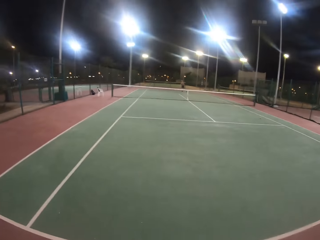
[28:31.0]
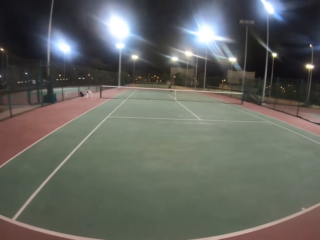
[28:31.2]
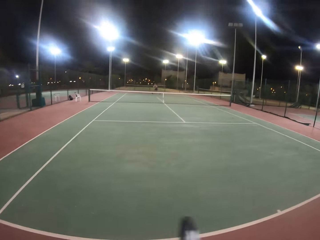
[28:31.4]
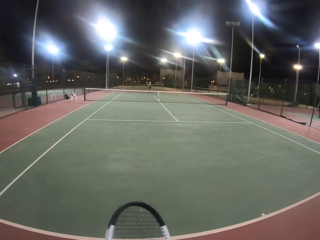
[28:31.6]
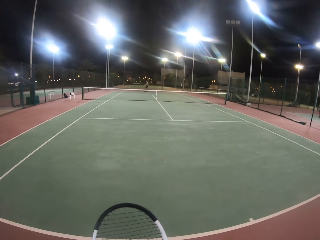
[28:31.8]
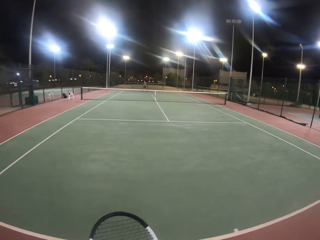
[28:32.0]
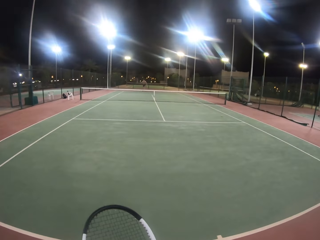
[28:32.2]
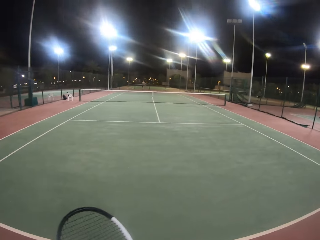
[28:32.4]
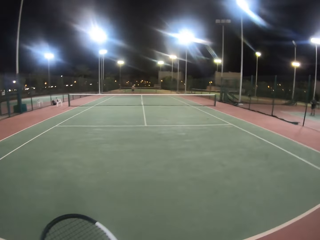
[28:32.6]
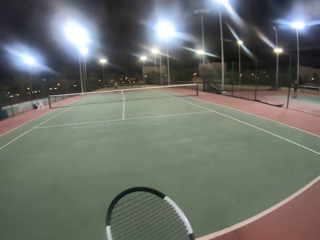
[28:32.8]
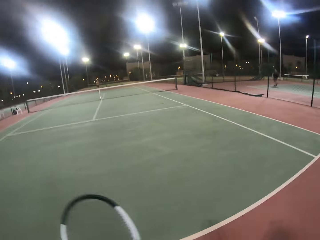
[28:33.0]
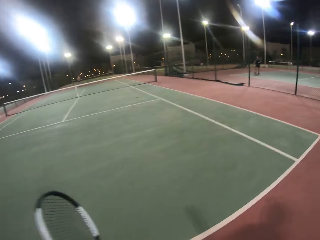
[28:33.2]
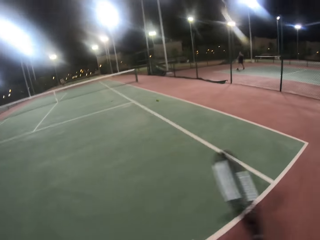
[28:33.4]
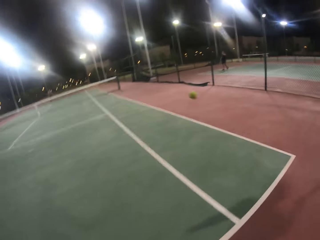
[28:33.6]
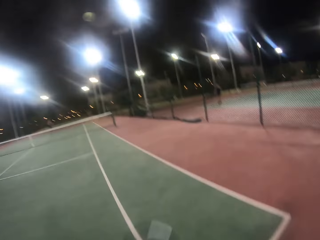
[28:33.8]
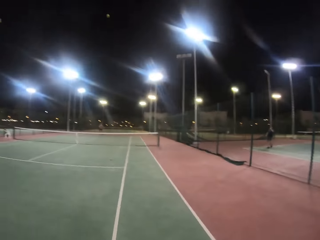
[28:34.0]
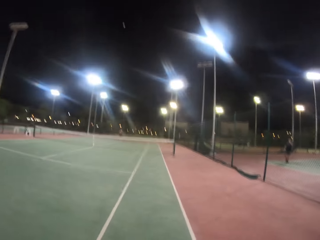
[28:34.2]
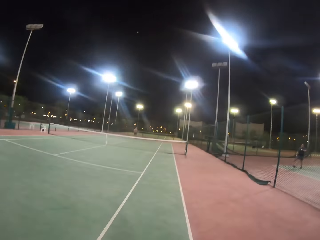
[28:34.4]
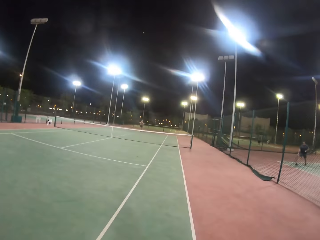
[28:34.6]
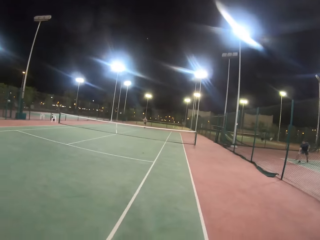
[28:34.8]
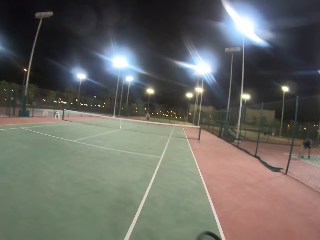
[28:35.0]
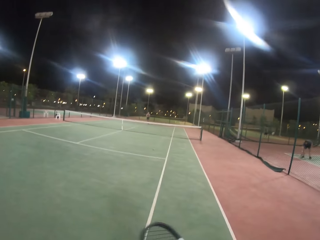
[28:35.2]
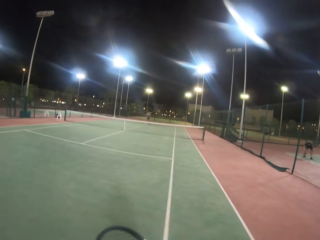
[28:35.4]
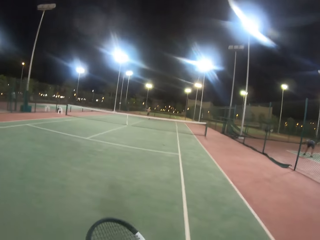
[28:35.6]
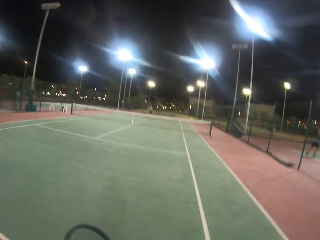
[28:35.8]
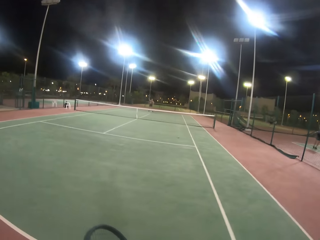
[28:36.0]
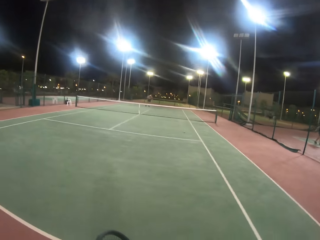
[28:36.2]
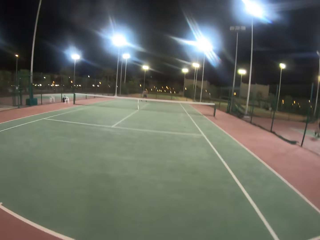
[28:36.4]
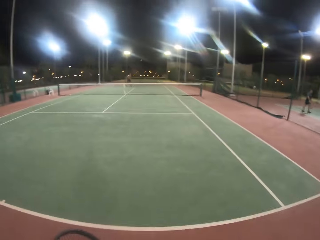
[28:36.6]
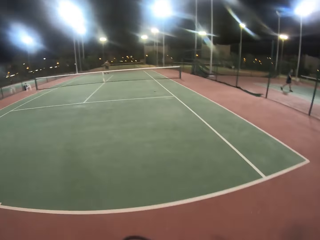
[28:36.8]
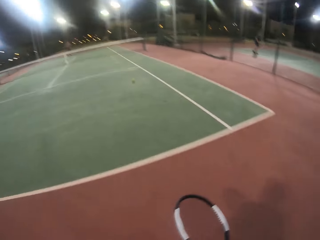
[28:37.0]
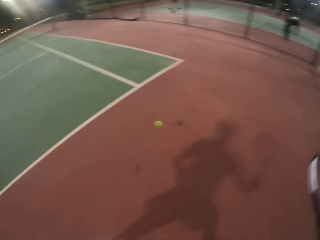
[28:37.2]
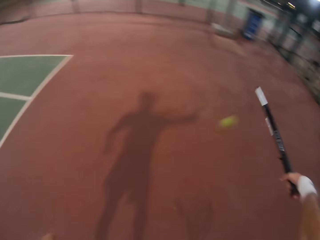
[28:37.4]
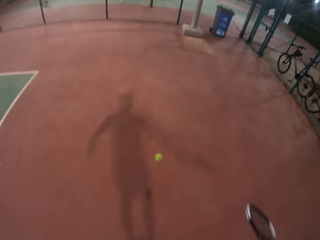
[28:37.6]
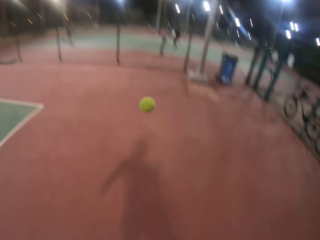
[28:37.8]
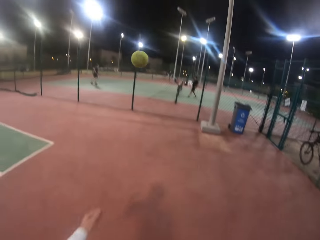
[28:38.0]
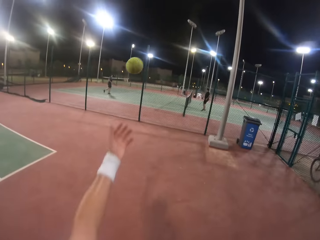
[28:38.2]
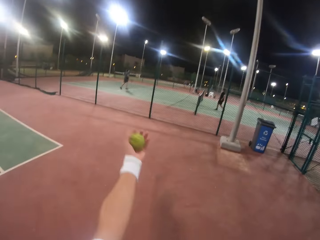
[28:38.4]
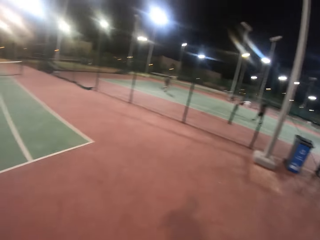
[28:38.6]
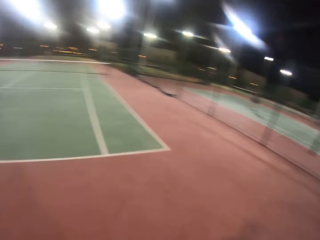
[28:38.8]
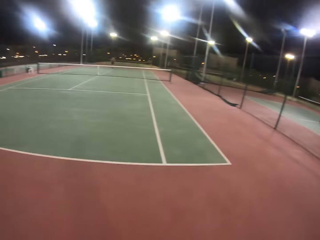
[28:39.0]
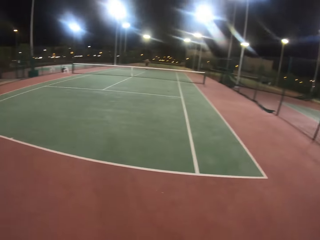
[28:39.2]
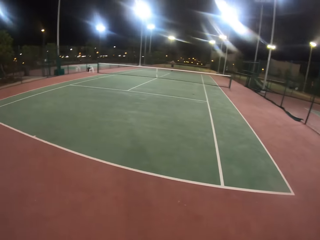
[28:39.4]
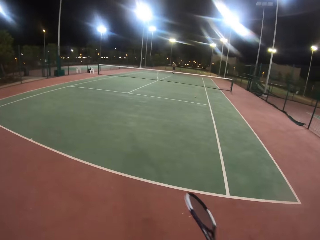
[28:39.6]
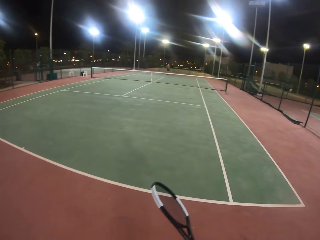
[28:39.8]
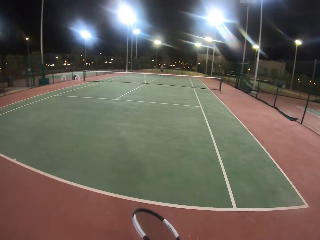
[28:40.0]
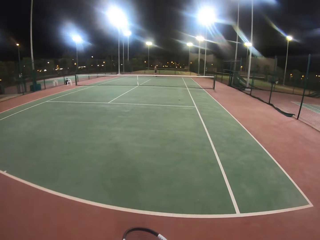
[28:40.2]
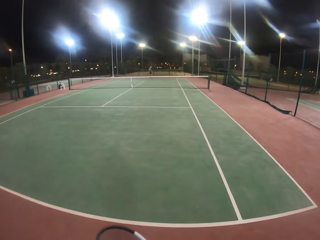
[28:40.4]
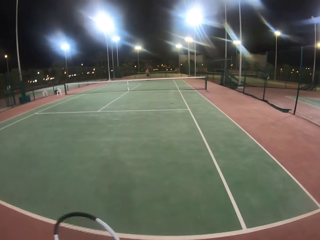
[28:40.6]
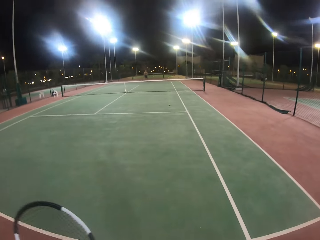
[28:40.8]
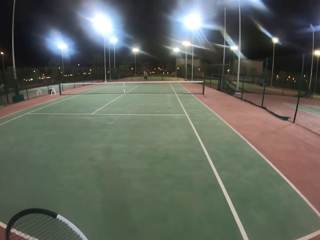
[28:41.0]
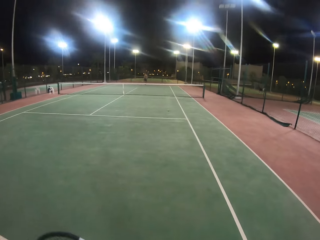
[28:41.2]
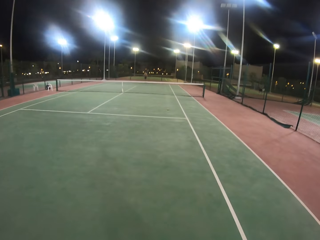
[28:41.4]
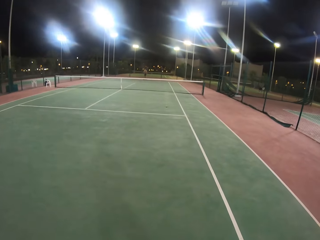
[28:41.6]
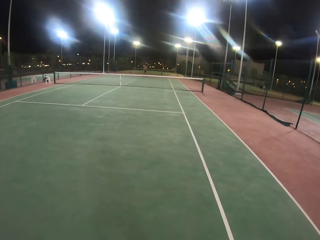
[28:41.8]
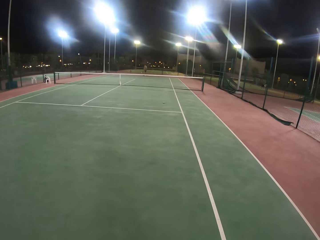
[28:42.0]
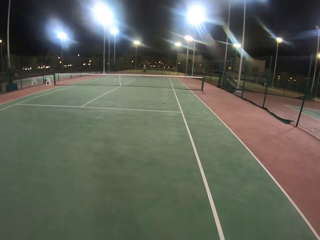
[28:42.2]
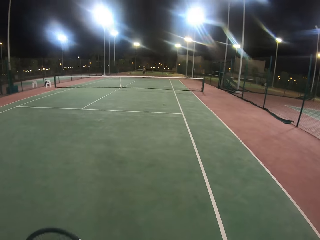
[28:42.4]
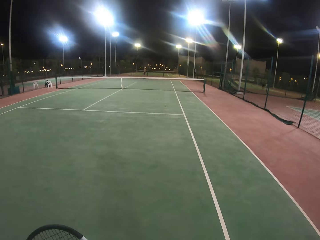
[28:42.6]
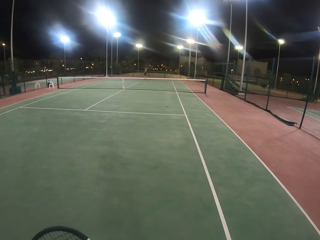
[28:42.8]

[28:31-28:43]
The camera wearer hits the ball with the racket. A man hits the ball with the racket. The camera wearer hits the ball with the racket. The man hits the ball with the racket. The camera wearer hits the ball with the racket. They catch the ball. They pick up the ball with the left hand. They look around.

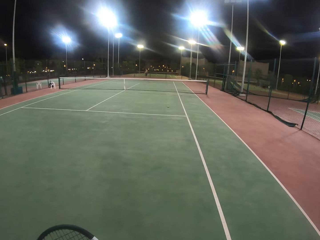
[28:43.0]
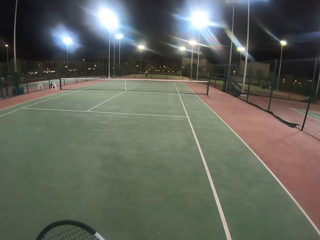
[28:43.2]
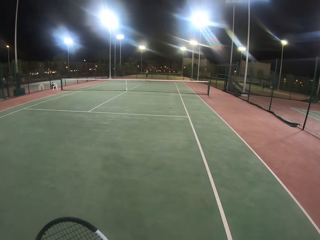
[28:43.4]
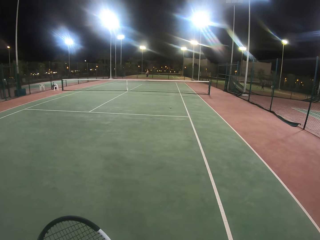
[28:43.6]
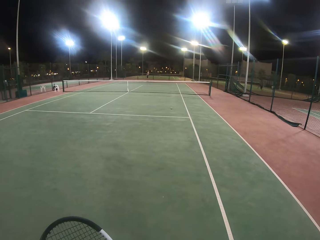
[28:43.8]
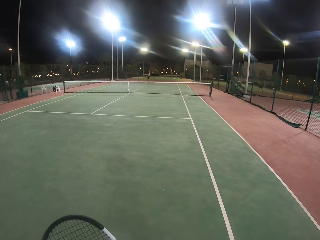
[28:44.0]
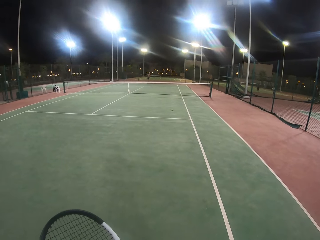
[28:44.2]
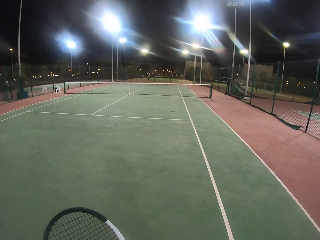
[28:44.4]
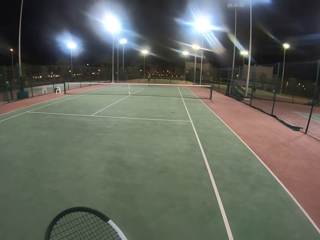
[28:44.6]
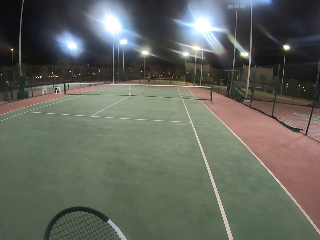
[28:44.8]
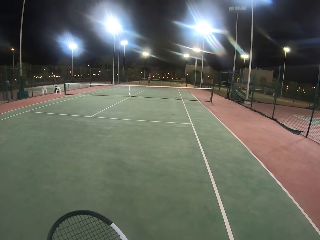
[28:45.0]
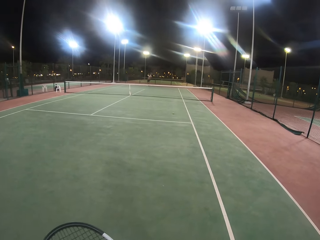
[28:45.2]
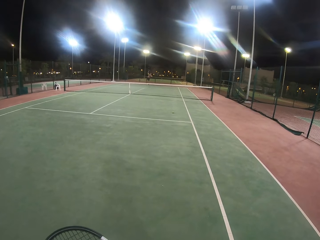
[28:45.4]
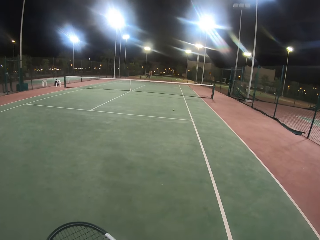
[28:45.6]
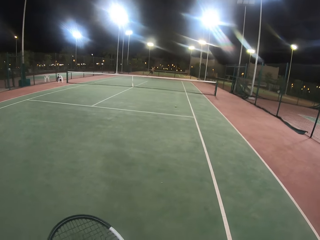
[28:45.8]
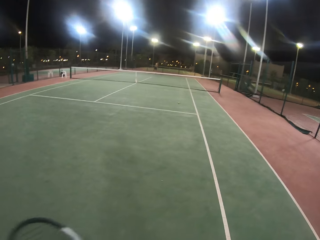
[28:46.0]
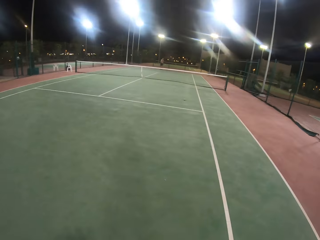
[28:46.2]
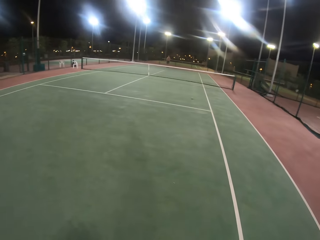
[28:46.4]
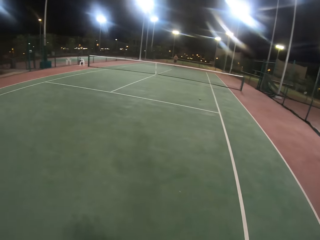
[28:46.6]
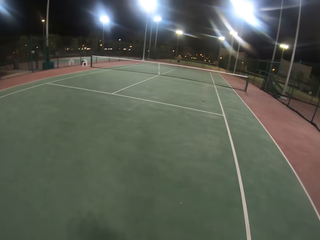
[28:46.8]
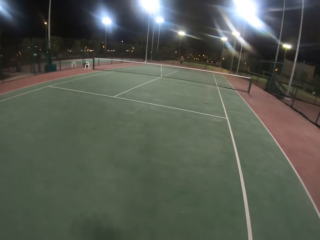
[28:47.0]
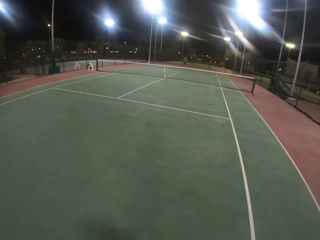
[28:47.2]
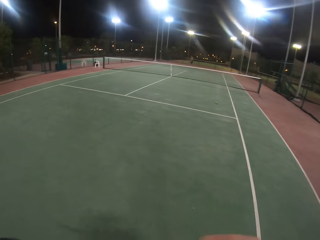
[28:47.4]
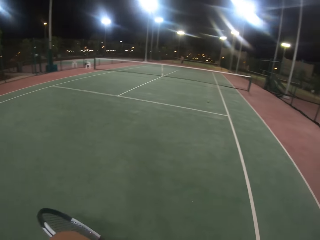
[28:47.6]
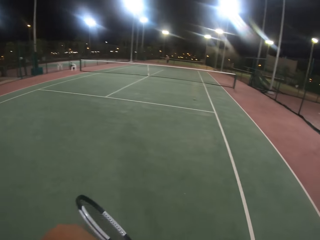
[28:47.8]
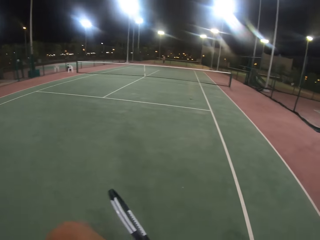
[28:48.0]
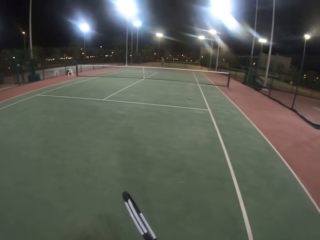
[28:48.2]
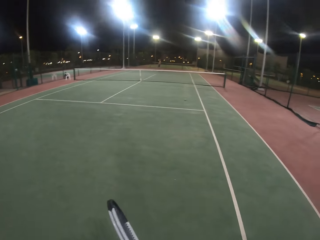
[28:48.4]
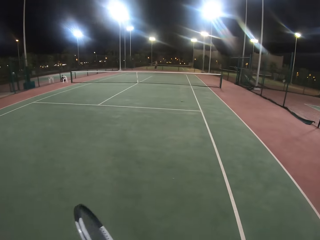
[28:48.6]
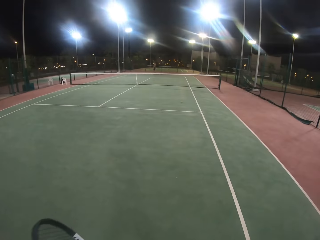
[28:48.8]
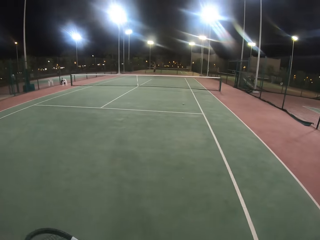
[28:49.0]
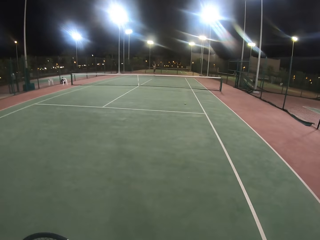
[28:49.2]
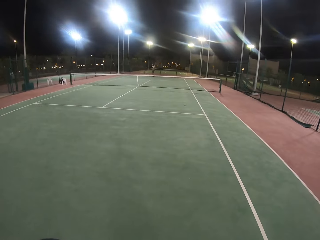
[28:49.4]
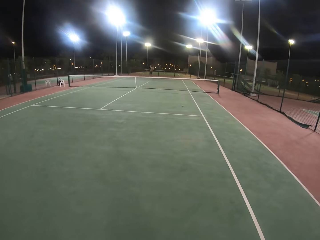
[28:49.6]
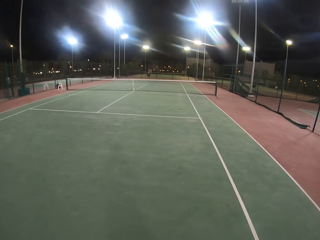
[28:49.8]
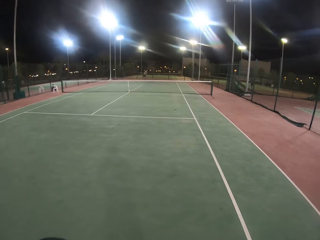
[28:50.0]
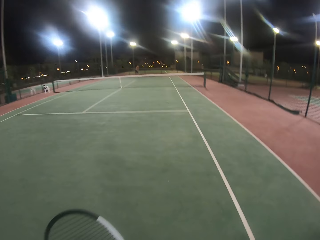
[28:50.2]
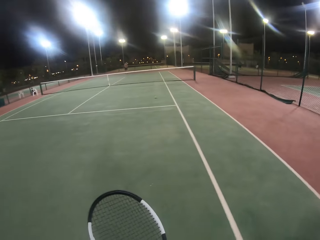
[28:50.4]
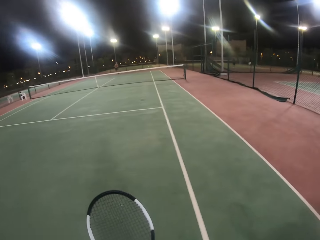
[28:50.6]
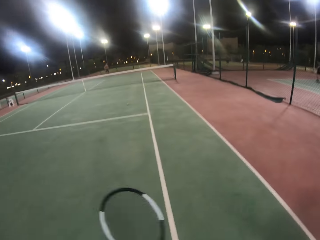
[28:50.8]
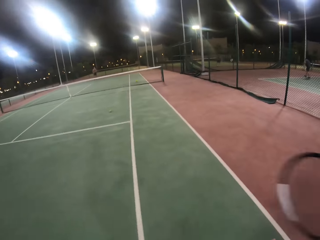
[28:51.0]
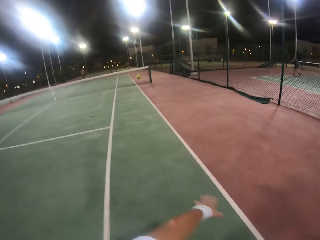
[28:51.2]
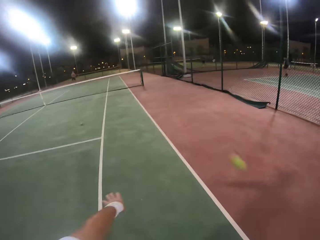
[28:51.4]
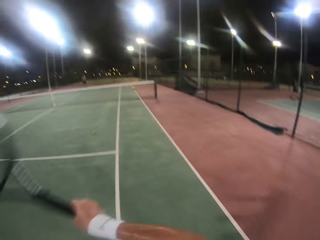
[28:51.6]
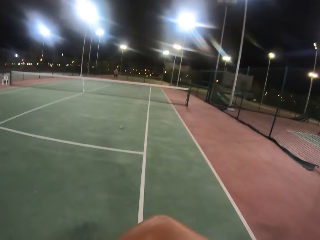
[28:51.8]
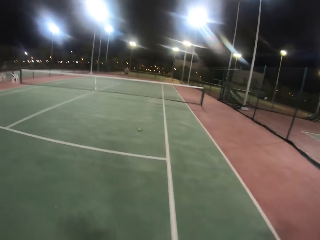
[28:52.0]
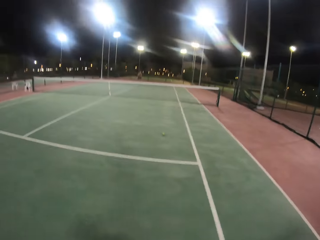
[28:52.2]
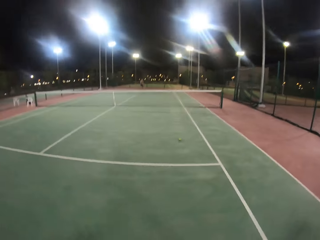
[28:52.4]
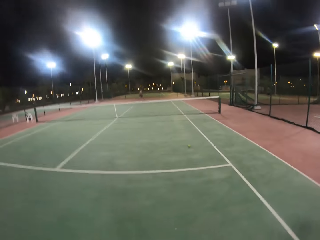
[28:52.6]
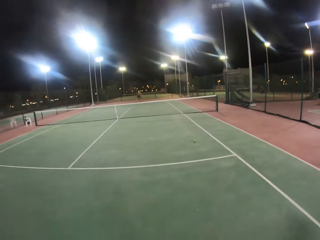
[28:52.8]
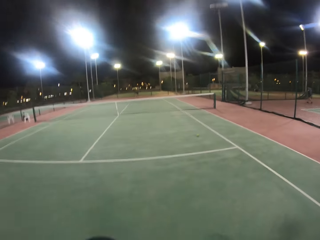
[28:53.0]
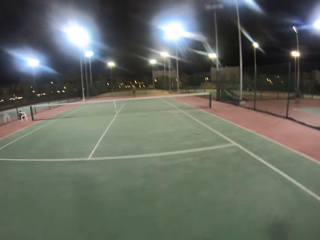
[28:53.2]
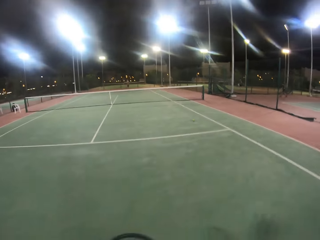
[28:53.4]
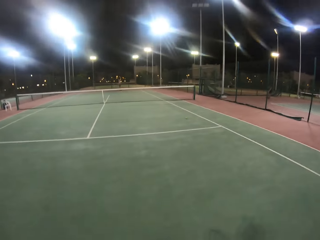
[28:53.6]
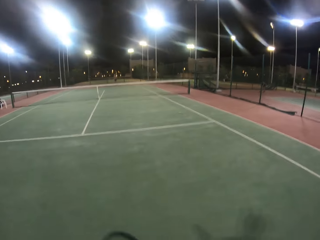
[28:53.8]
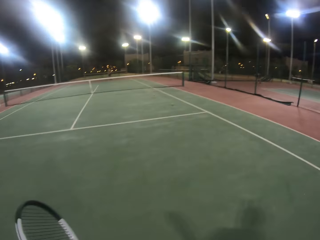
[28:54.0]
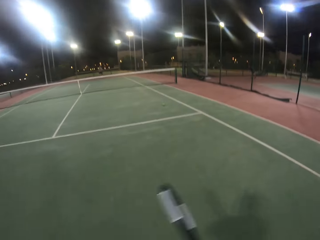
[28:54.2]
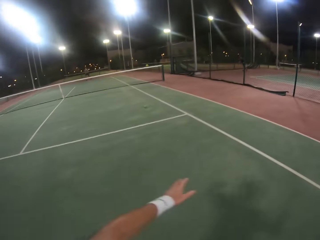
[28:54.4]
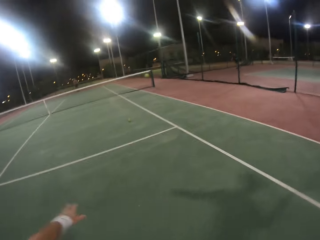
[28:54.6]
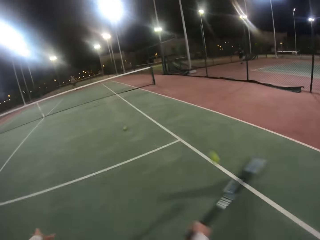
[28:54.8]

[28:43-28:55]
A man sways hands in the air. The man hits the ball with the racket. The man hits the ball with the racket. The camera wearer hits the ball with the racket. The man hits the ball with the racket.
